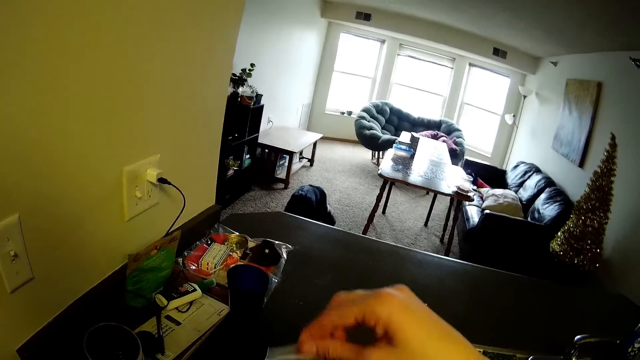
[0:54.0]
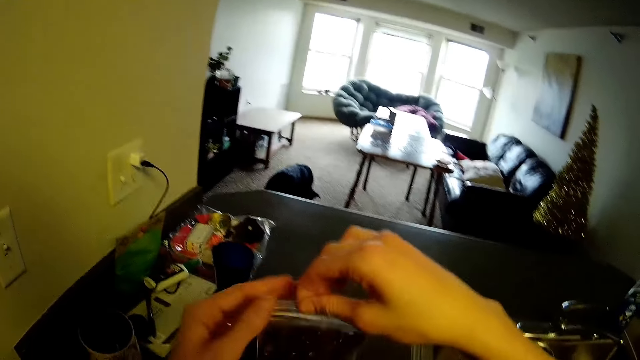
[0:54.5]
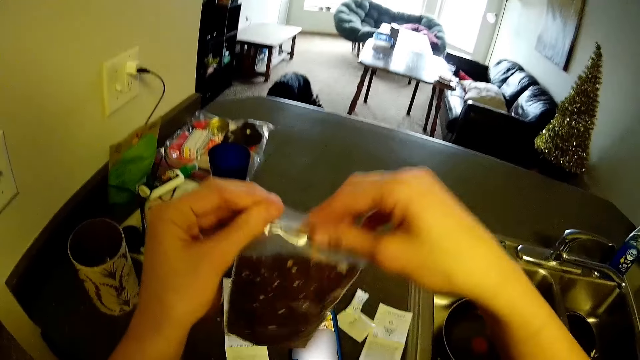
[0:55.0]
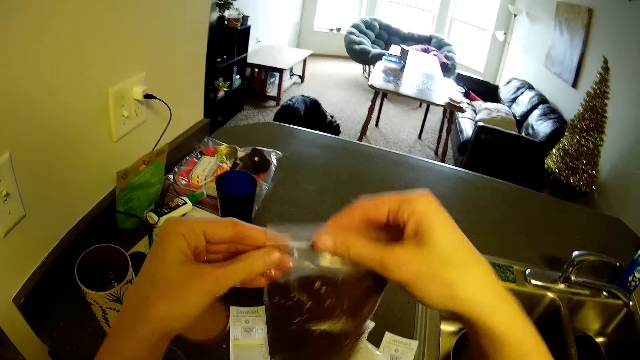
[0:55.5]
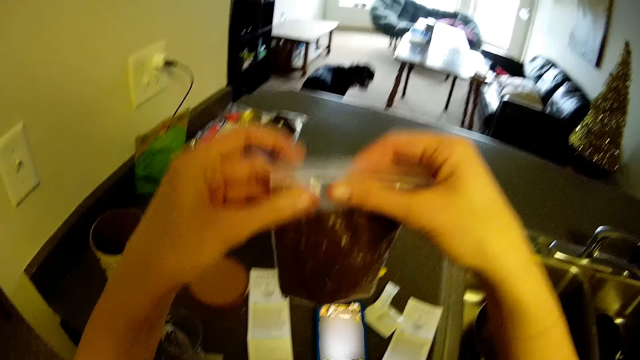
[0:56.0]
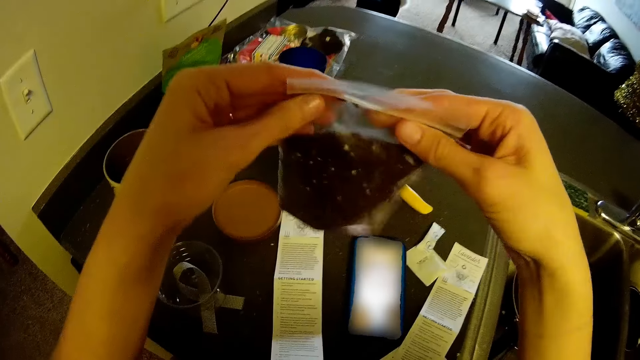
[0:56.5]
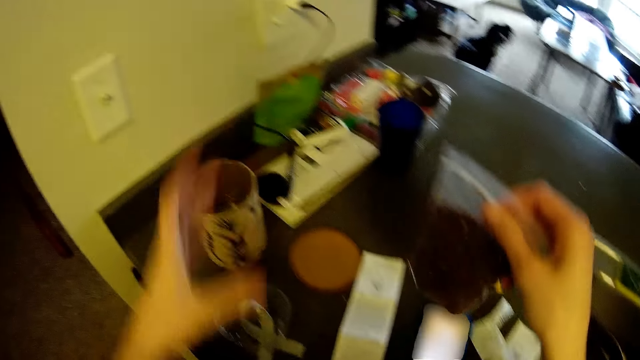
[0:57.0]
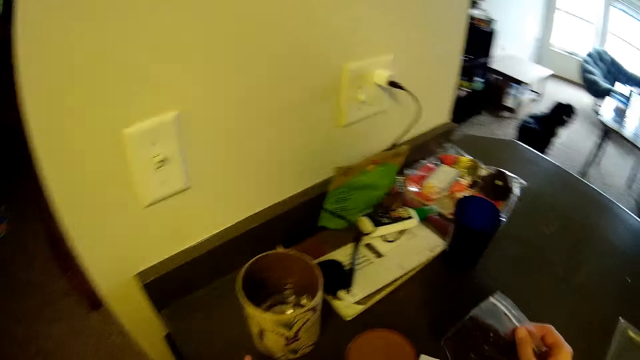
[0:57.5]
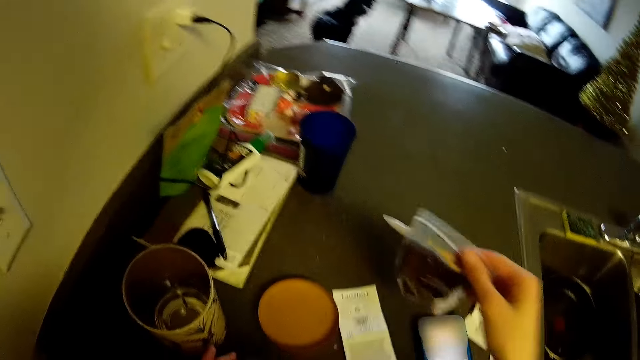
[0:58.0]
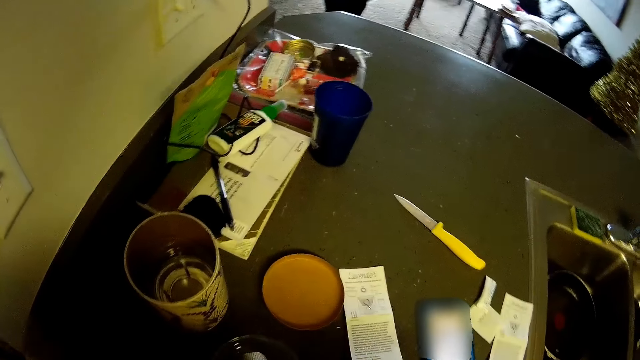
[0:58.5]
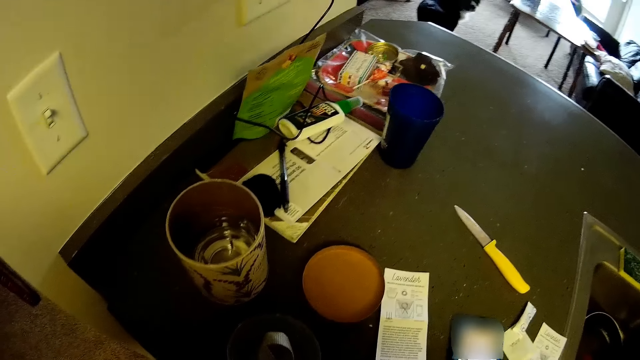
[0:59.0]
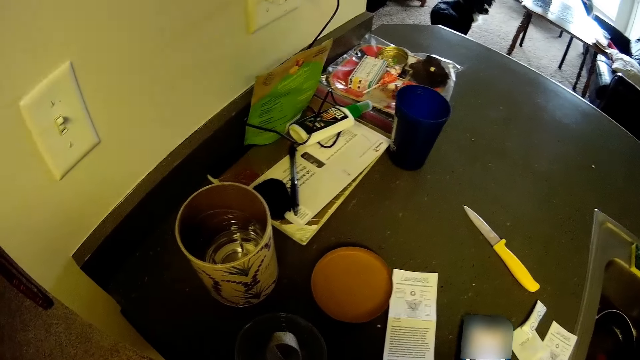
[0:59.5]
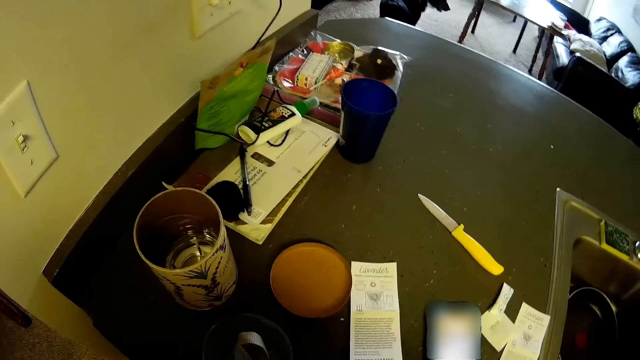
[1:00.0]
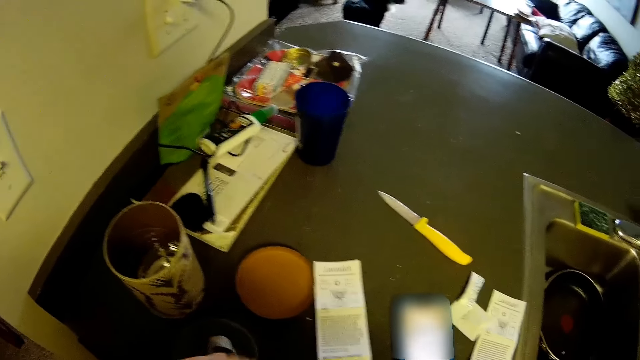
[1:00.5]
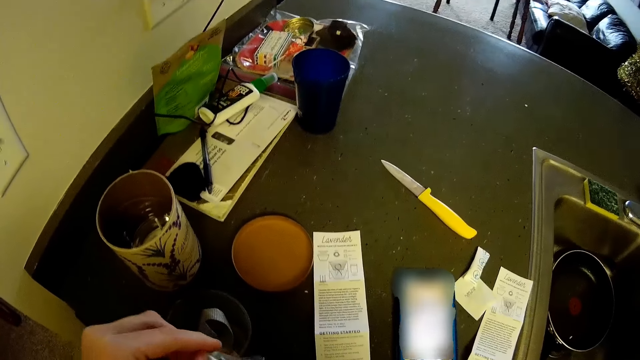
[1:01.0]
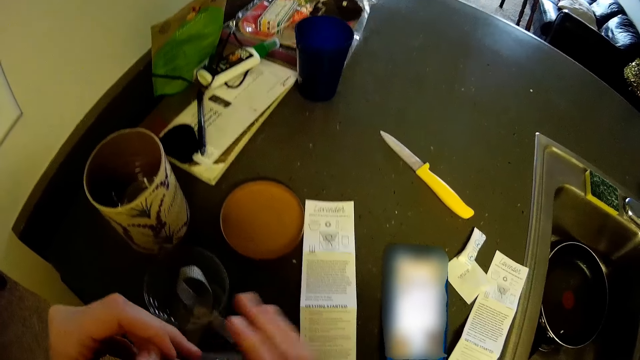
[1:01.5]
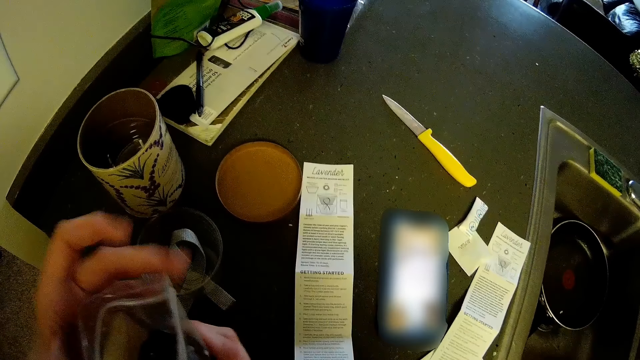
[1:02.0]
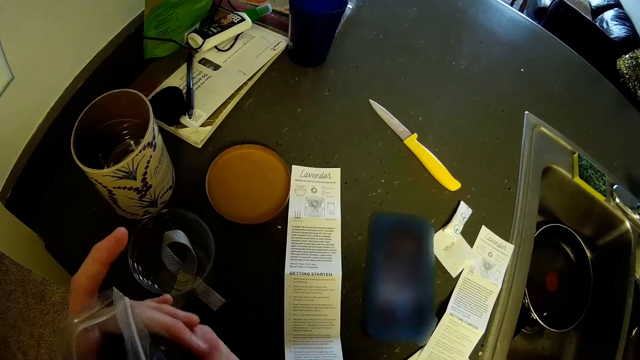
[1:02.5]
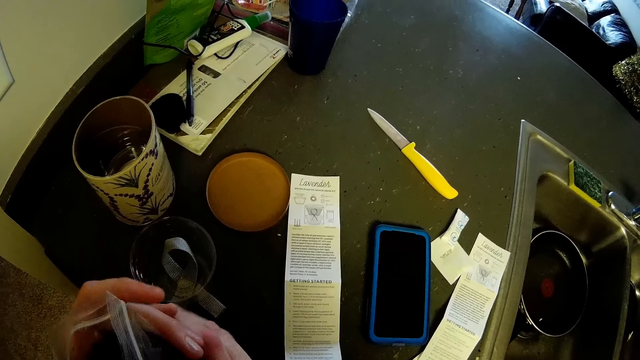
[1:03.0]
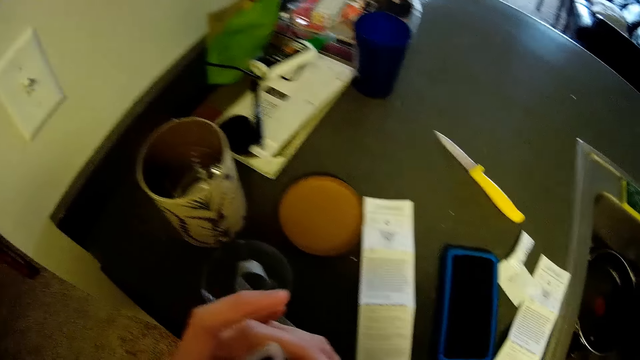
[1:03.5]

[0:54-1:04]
The camera wearer looks at the soil. She holds a packet of something with both hands. She holds the packet with her right hand. She opens the sachet of the soil. She opens the packet.

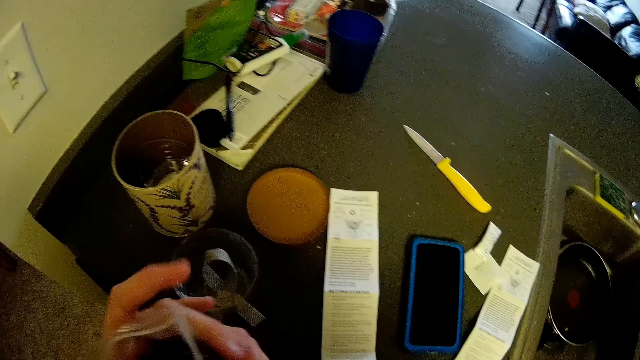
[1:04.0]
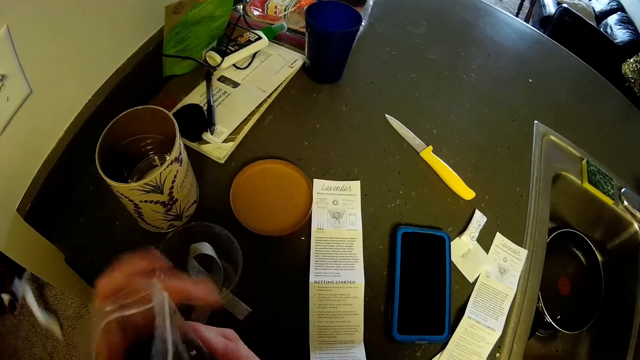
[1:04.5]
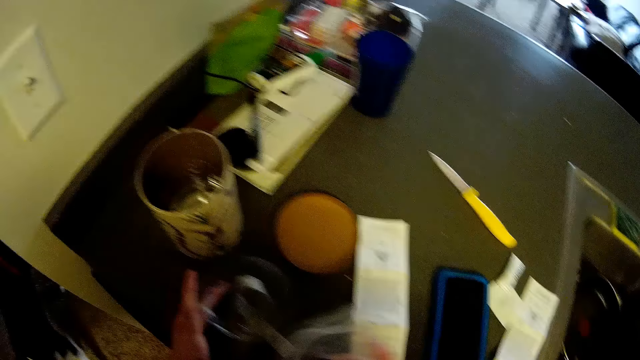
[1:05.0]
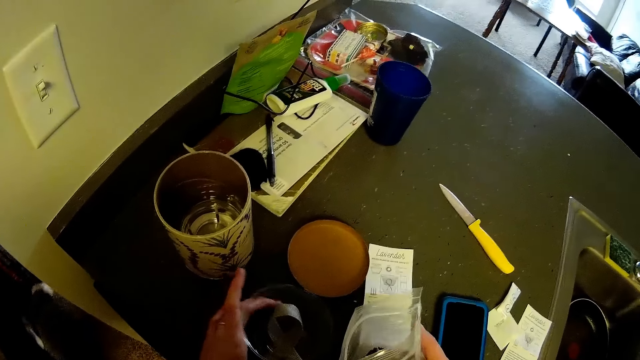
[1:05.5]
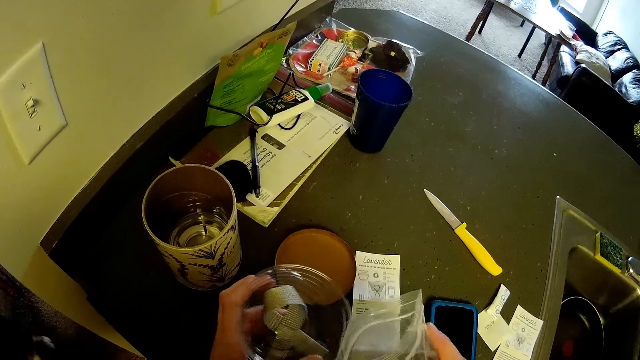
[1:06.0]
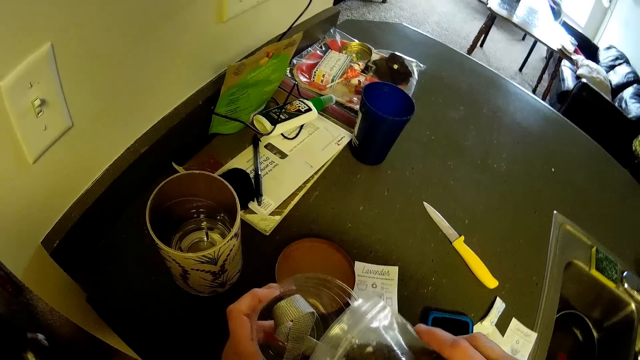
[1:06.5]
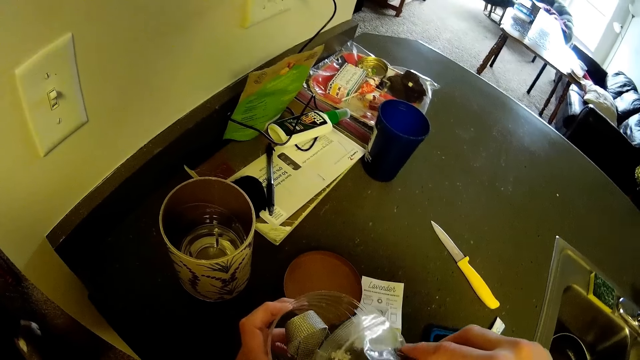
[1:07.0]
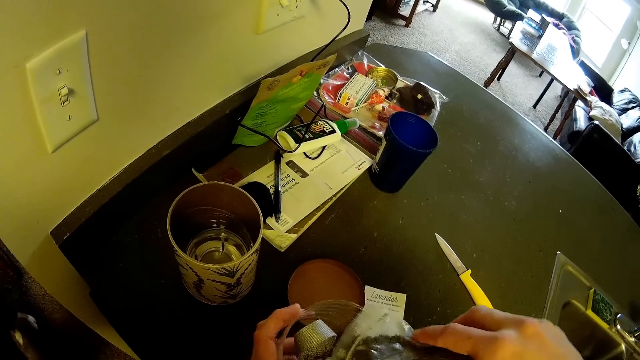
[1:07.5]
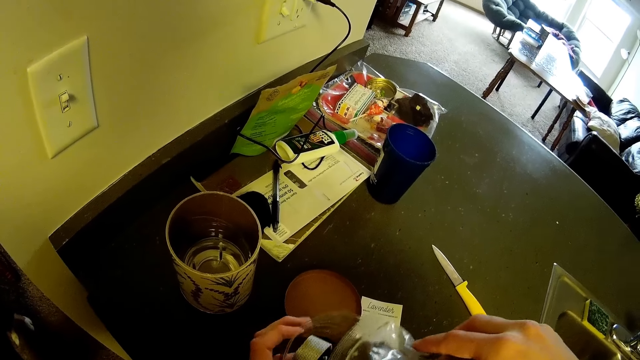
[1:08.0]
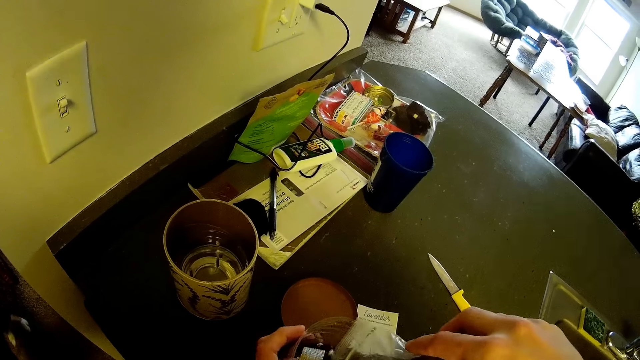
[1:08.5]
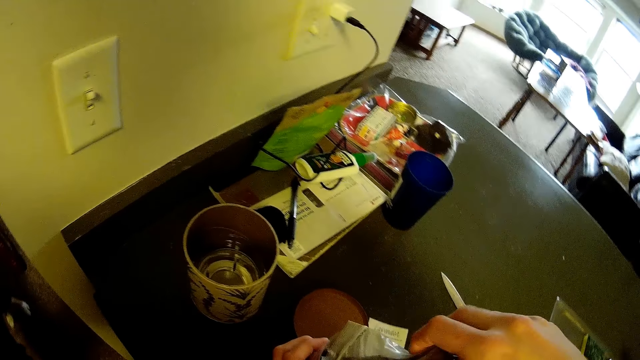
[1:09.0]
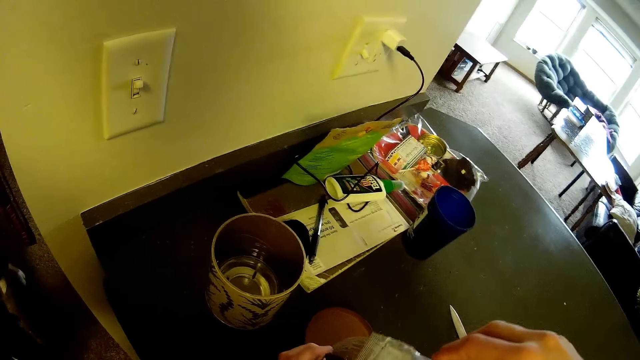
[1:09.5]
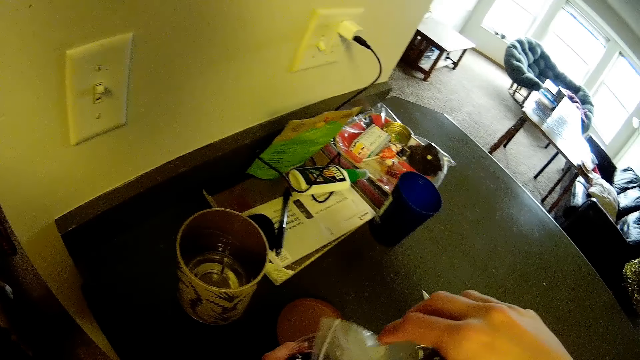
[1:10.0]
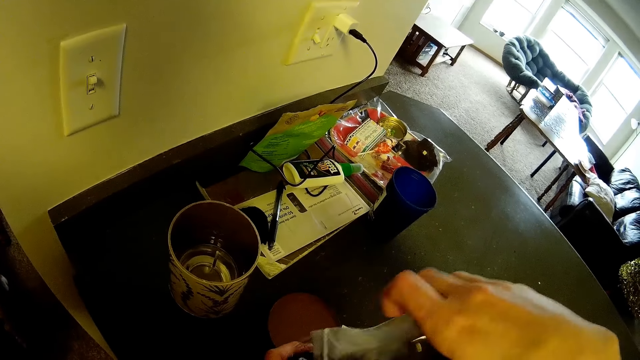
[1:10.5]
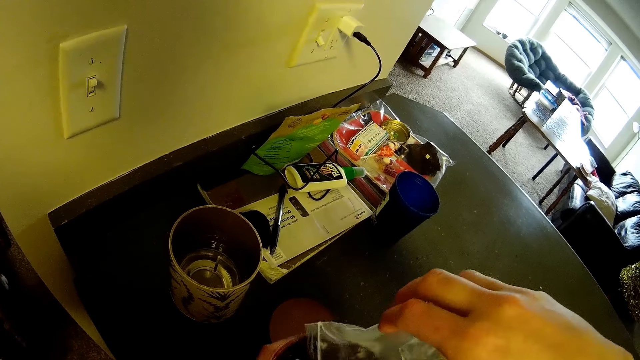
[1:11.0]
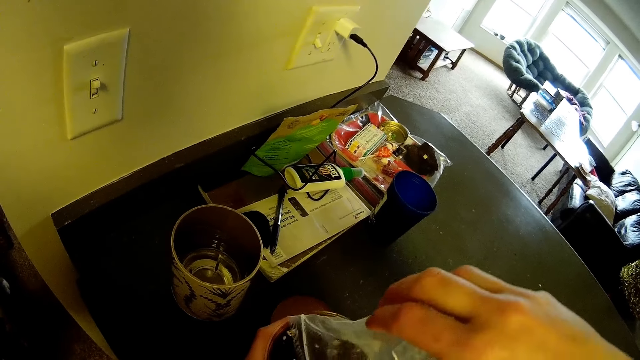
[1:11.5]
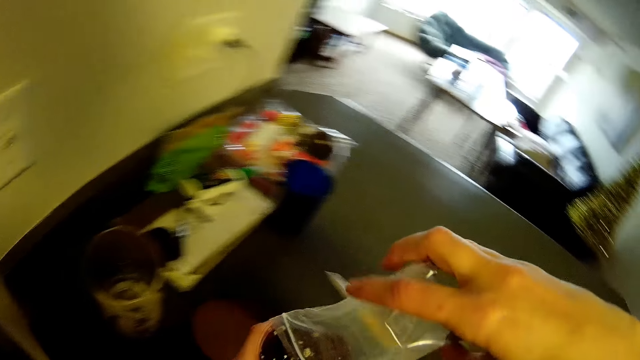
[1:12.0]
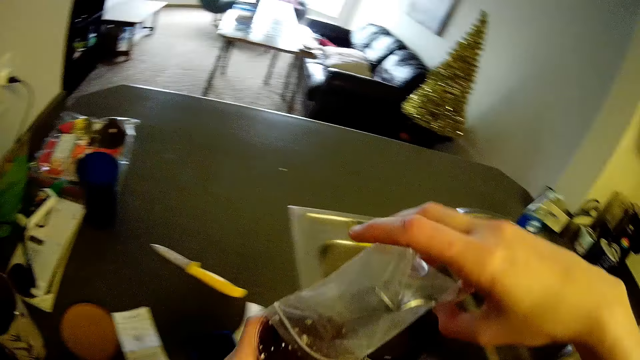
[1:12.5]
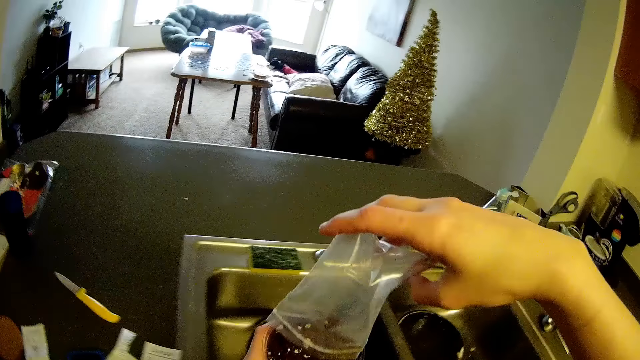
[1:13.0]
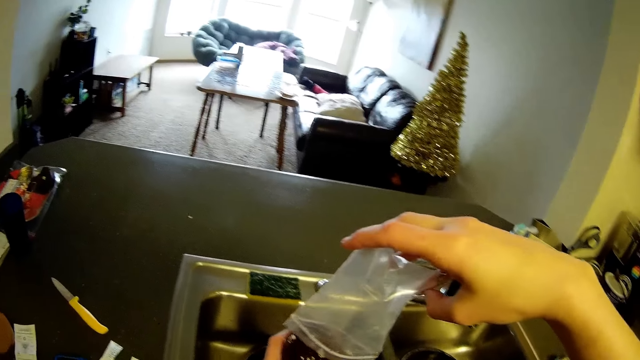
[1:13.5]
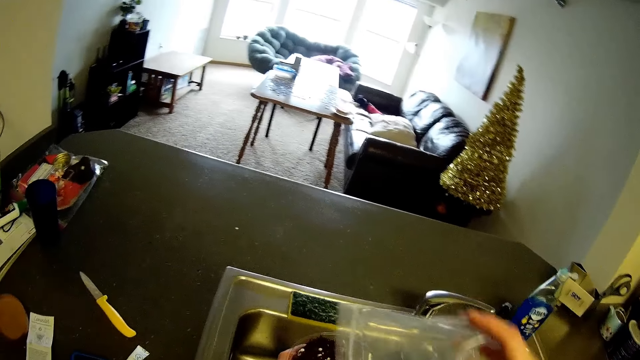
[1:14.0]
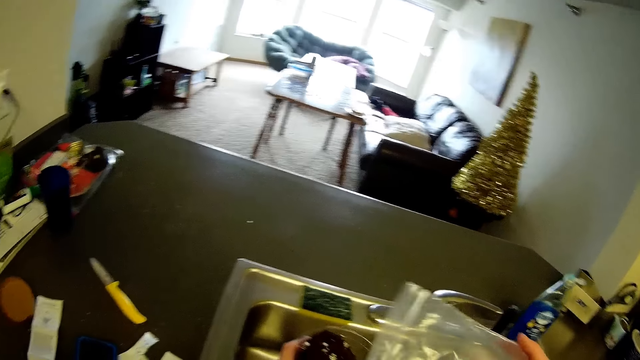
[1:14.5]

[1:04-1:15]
The camera wearer picks up a plastic container on the kitchen countertop. They pour the soil in the container. They put a mixture of something in the plastic container.
